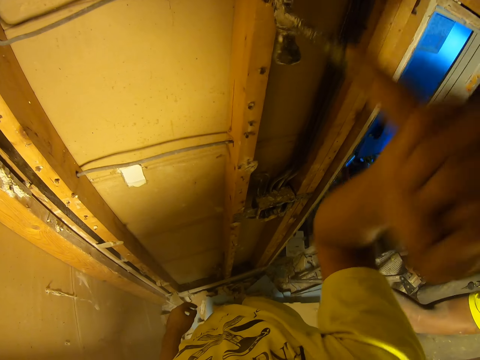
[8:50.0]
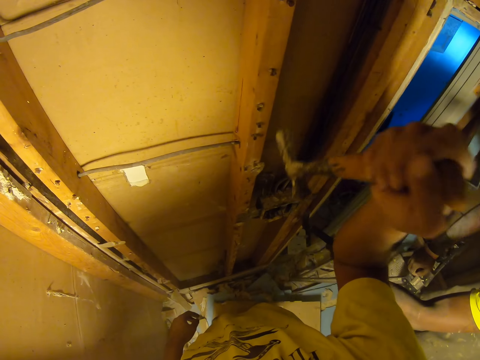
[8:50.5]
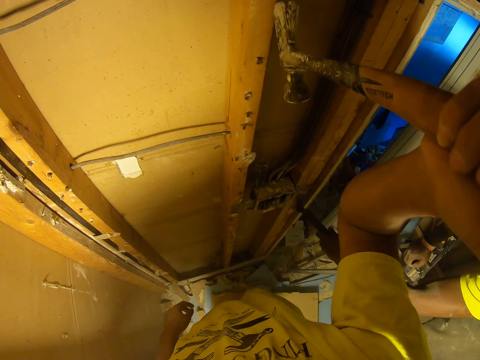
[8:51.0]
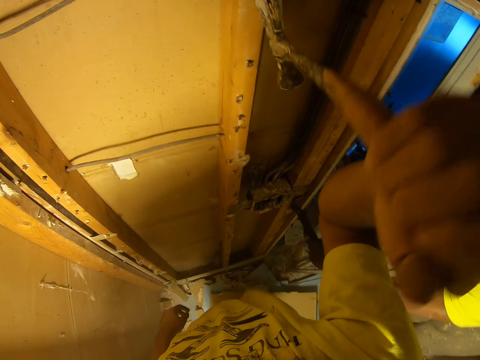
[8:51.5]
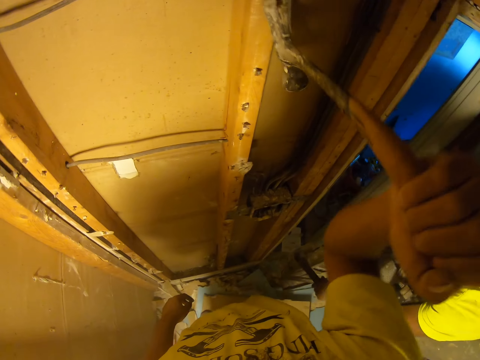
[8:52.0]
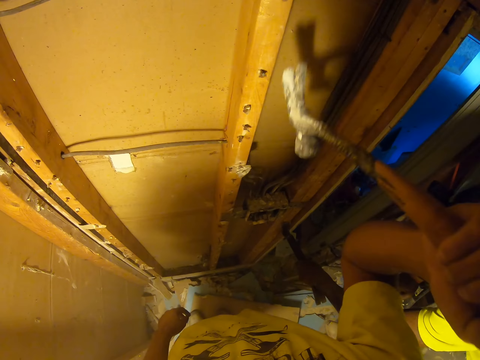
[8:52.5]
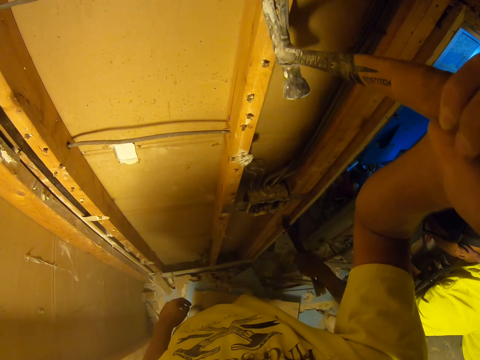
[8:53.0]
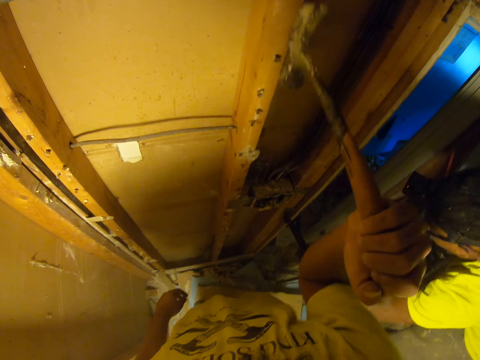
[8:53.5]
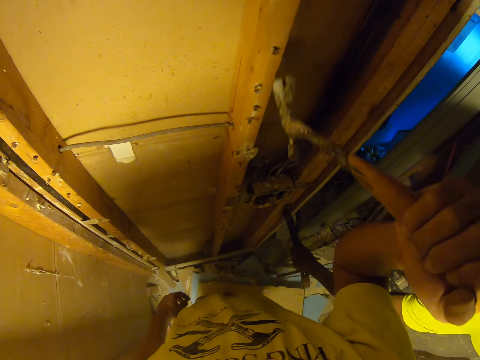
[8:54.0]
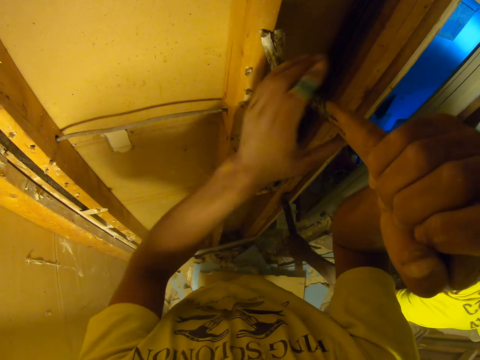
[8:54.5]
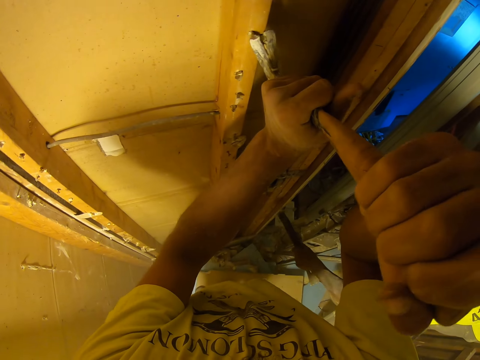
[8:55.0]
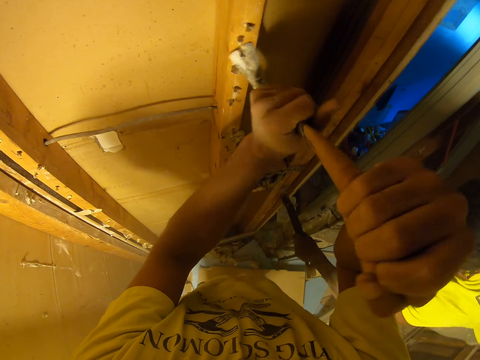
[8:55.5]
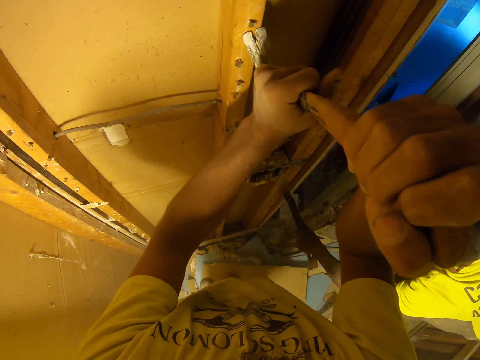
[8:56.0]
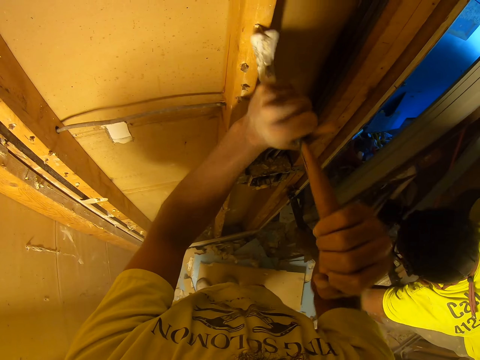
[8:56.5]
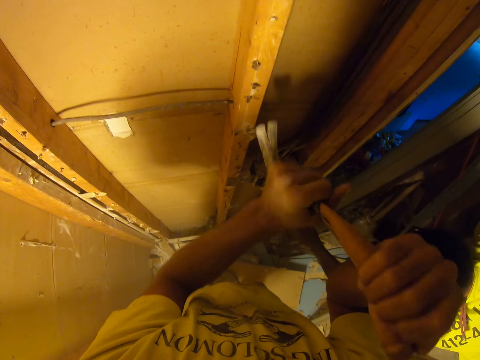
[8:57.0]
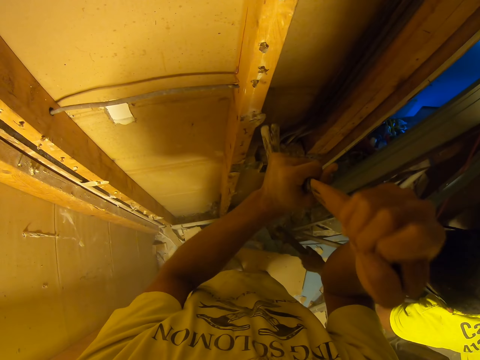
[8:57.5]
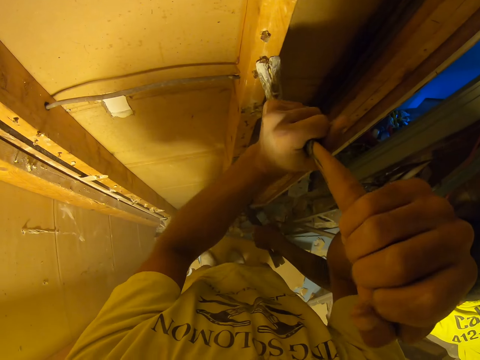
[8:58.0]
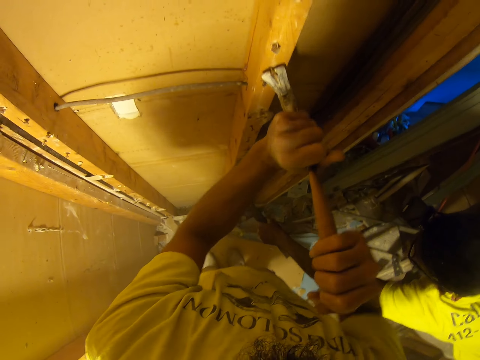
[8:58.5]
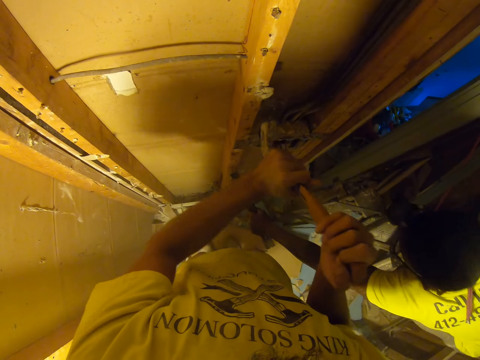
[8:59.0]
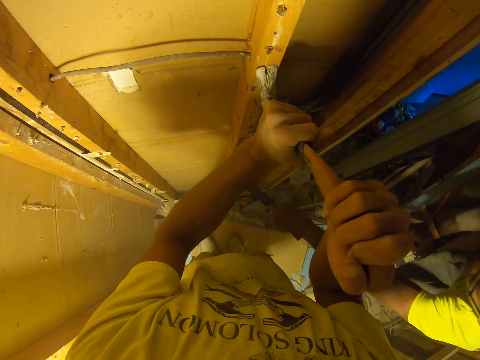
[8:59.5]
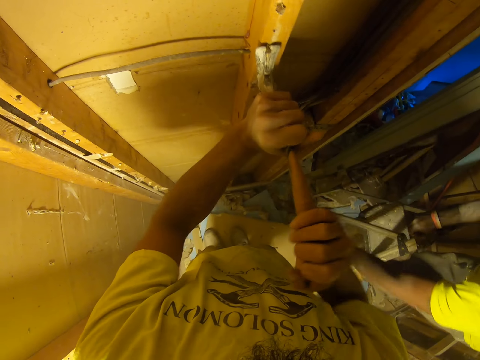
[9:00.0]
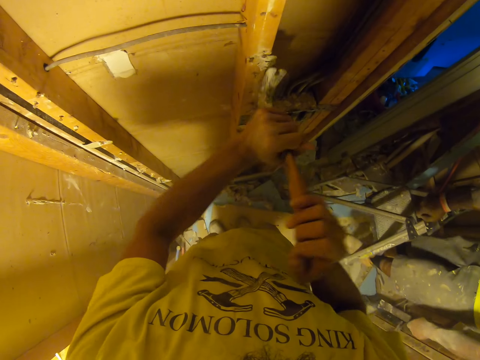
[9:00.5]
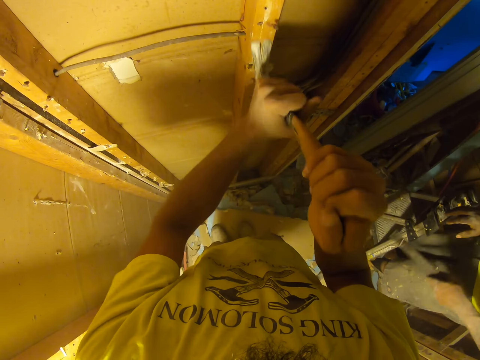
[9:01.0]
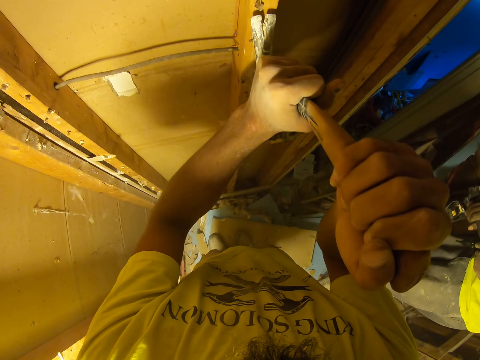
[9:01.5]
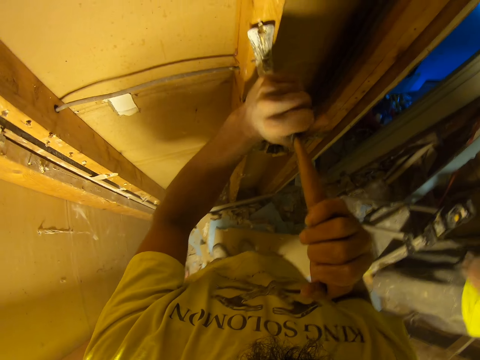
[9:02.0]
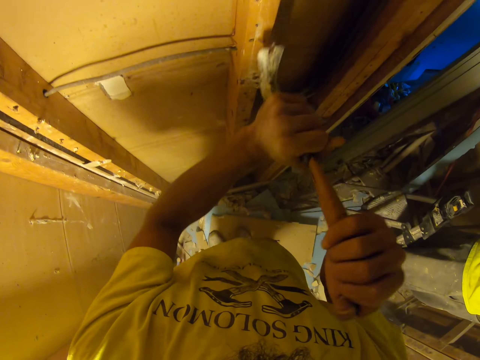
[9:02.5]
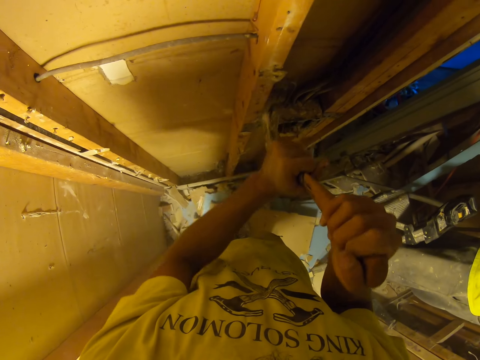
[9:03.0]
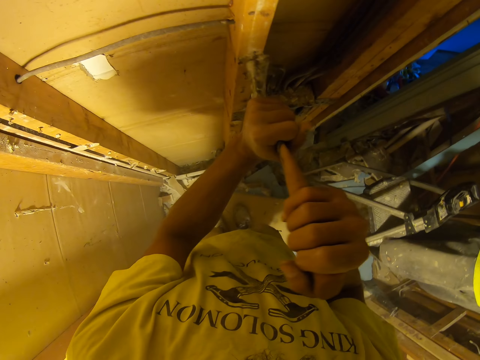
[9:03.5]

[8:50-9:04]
The camera wearer removes a nail with the hammer. A person removes the nail with a crow bar. The camera wearer removes a nail with the hammer. They use a claw hammer to pull nails from the wood. The person removes the nail with the crow bar. The camera wearer removes a nail with the hammer. They do it again.

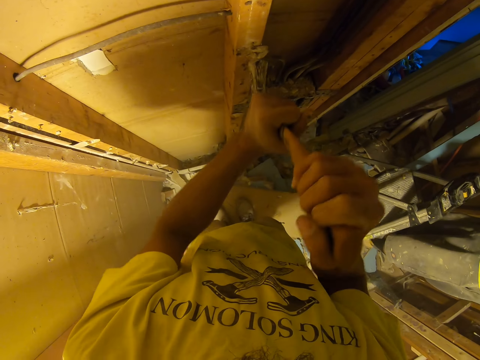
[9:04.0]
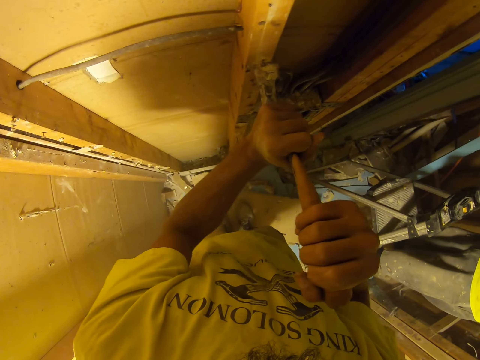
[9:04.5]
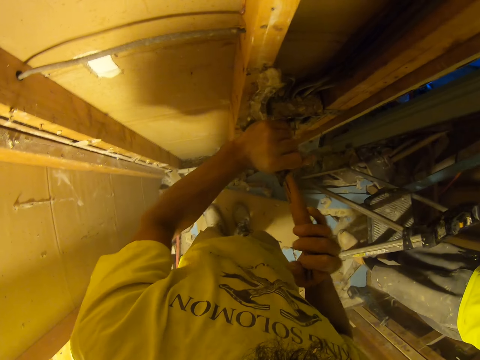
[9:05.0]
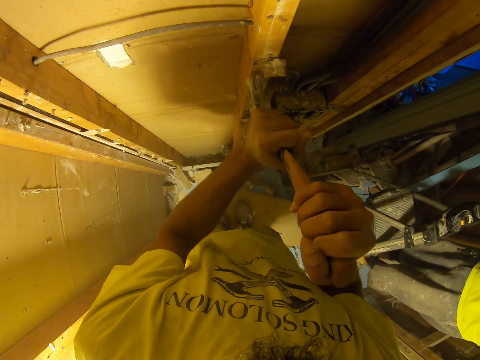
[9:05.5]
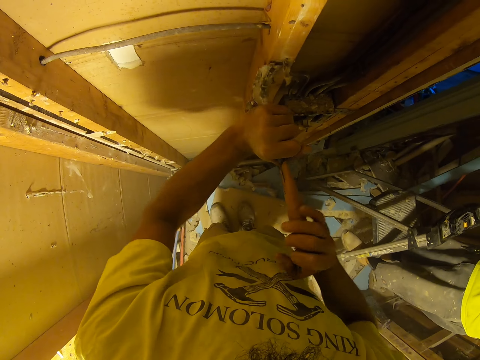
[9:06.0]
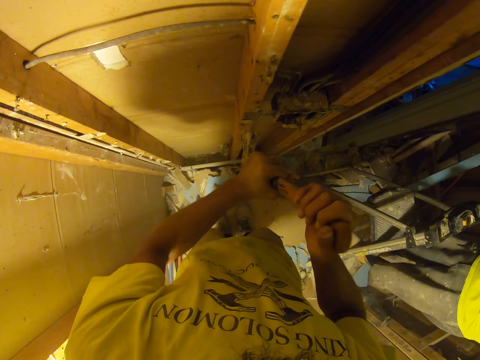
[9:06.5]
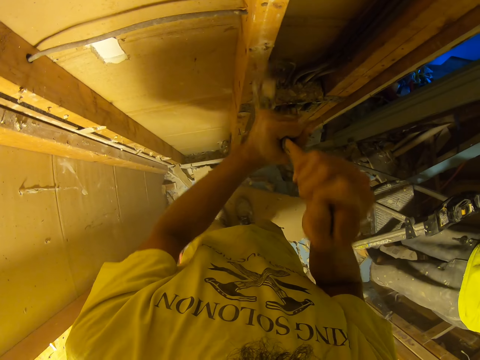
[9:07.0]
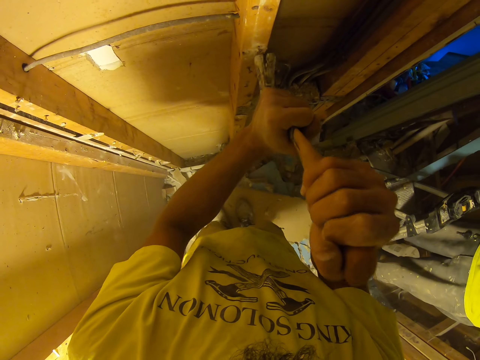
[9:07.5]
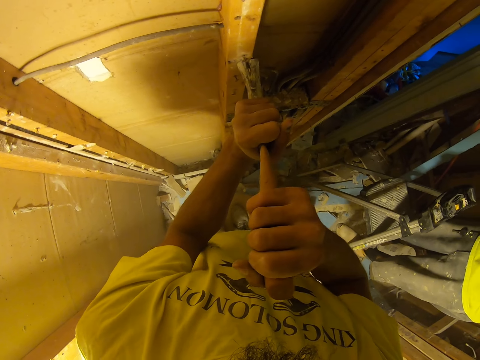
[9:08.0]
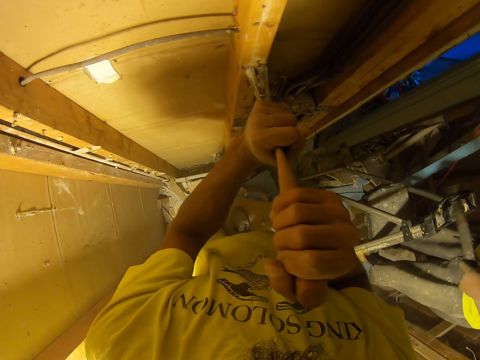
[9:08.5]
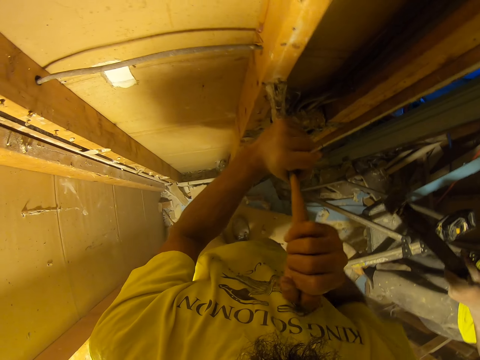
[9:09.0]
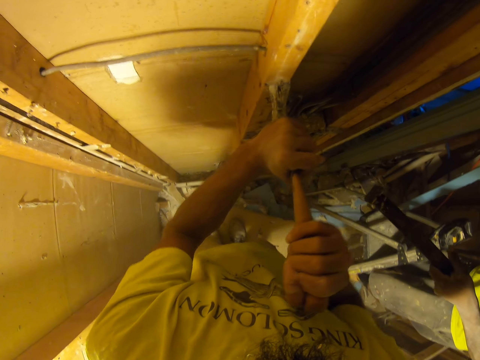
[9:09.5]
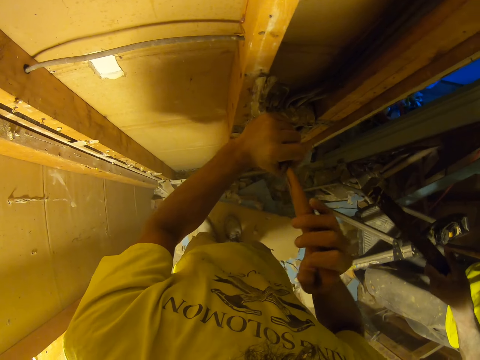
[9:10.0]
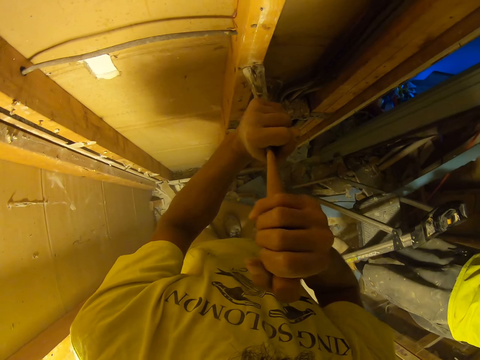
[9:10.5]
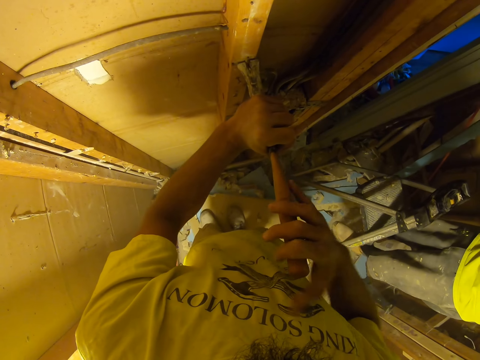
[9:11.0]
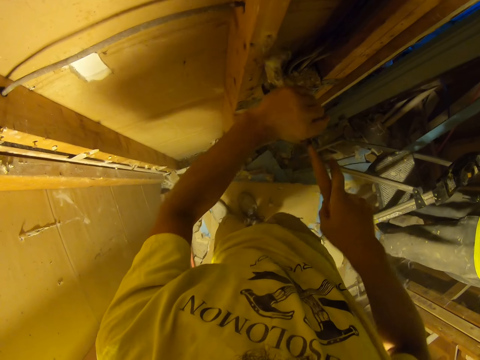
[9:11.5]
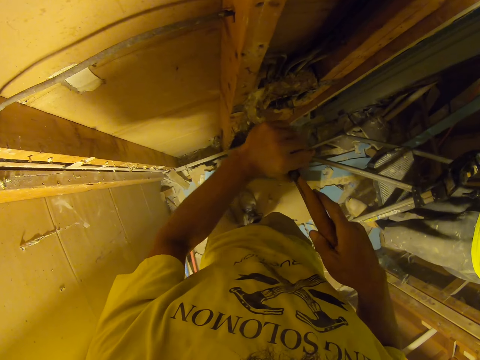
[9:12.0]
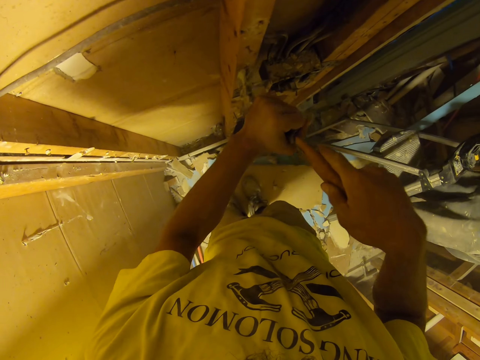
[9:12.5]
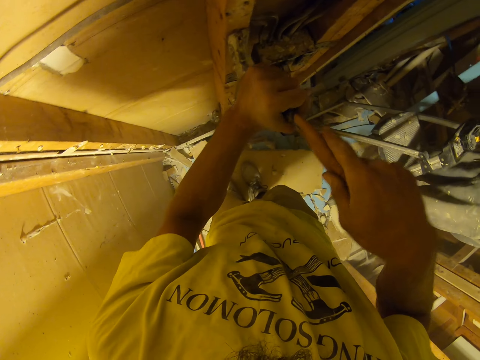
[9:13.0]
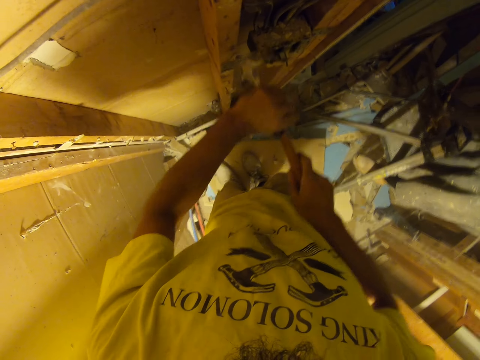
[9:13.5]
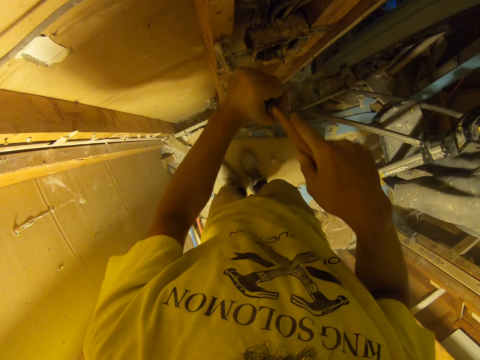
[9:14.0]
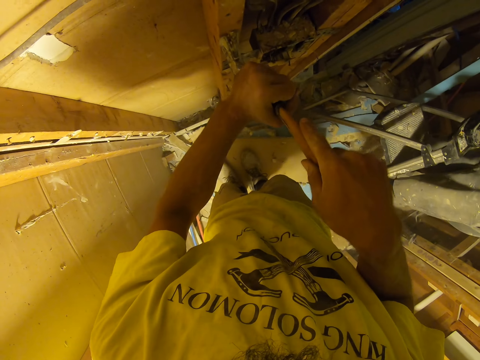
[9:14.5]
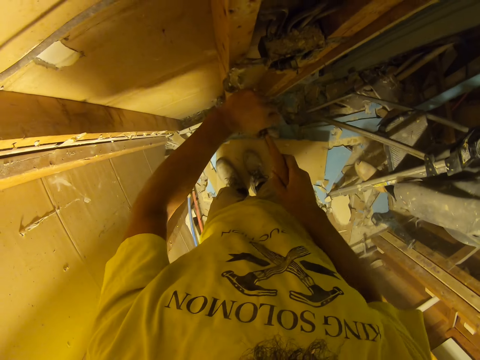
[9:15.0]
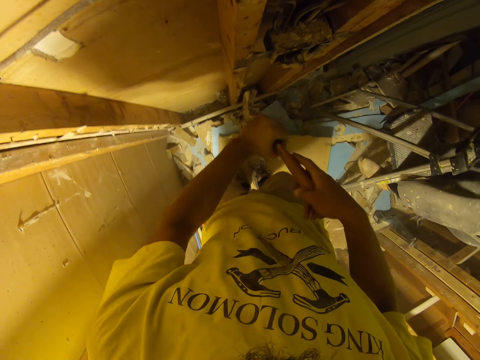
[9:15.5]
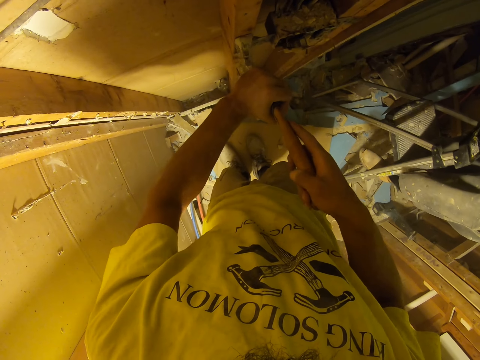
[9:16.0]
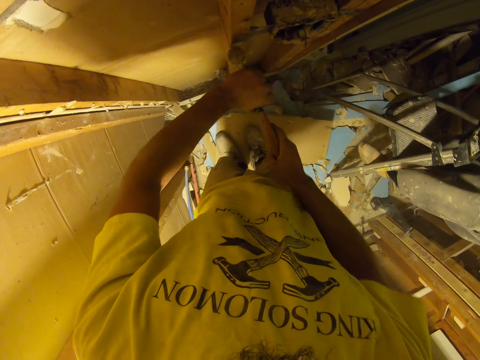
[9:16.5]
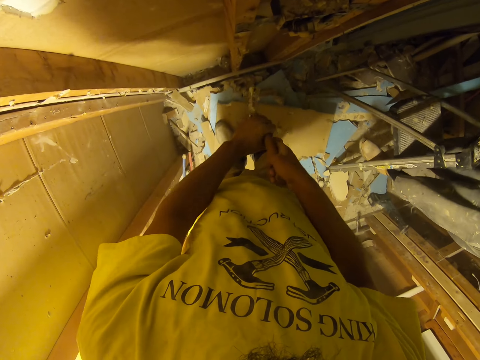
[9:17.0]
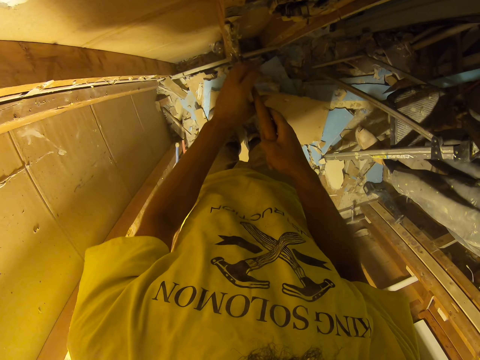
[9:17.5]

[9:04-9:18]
The camera wearer removes a nail with the hammer. They do it repeatedly.
